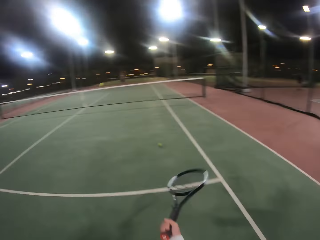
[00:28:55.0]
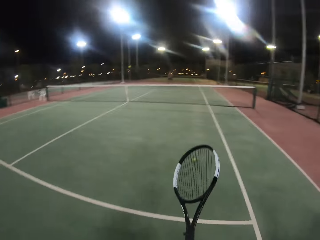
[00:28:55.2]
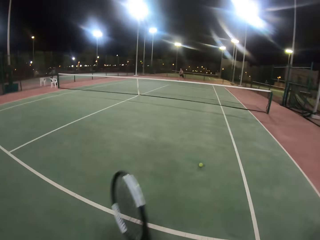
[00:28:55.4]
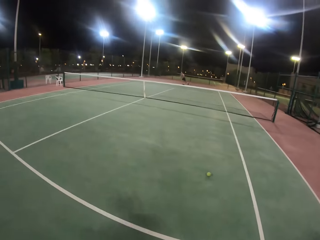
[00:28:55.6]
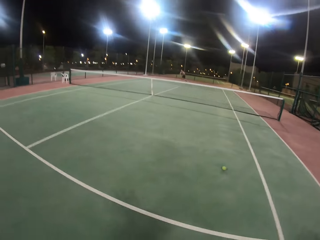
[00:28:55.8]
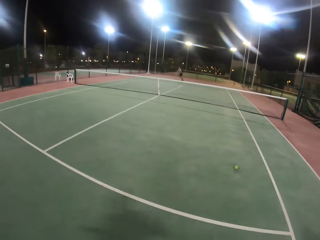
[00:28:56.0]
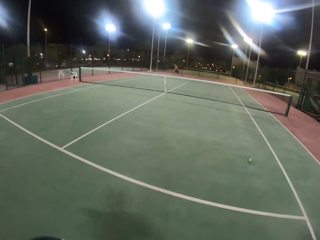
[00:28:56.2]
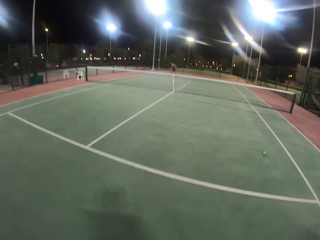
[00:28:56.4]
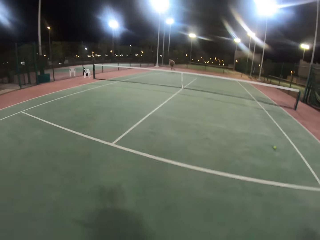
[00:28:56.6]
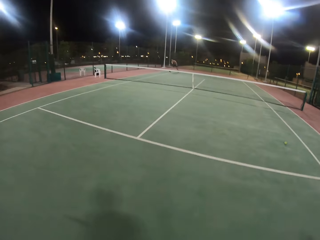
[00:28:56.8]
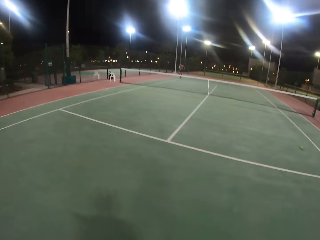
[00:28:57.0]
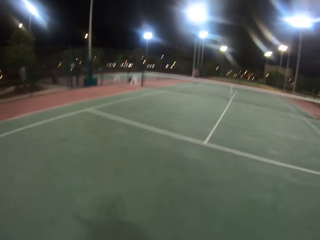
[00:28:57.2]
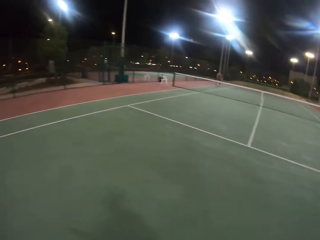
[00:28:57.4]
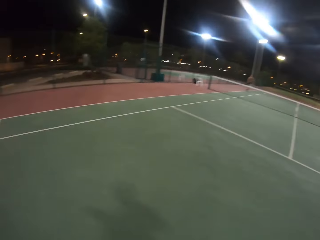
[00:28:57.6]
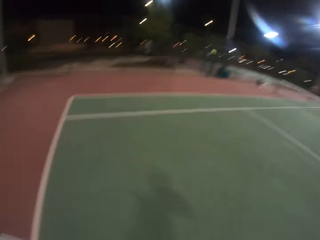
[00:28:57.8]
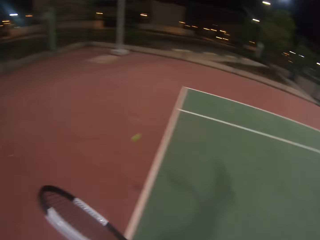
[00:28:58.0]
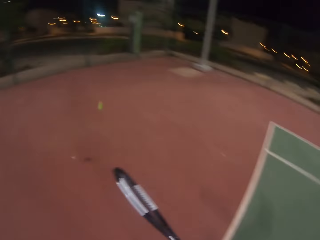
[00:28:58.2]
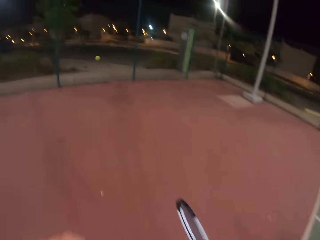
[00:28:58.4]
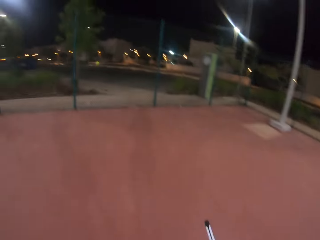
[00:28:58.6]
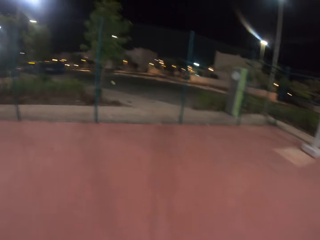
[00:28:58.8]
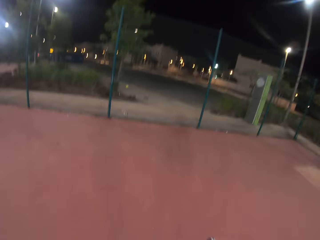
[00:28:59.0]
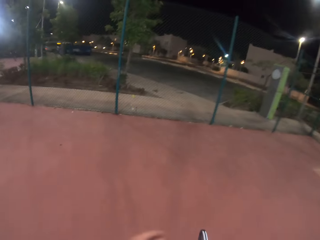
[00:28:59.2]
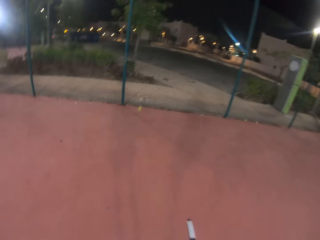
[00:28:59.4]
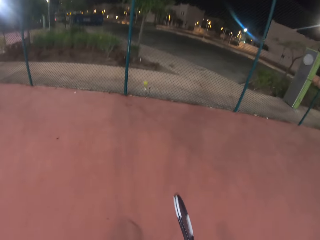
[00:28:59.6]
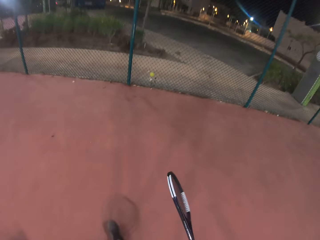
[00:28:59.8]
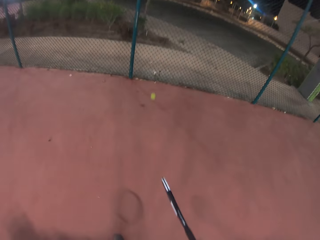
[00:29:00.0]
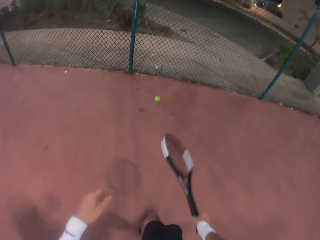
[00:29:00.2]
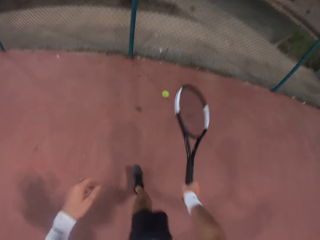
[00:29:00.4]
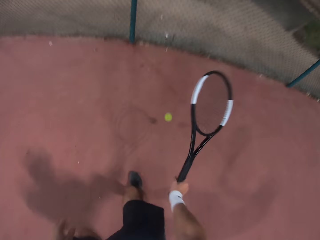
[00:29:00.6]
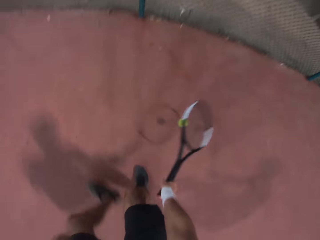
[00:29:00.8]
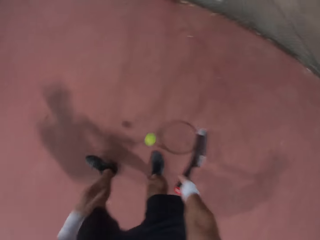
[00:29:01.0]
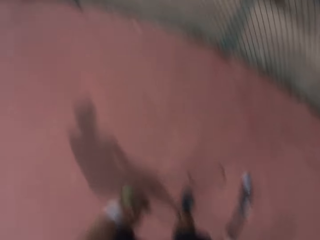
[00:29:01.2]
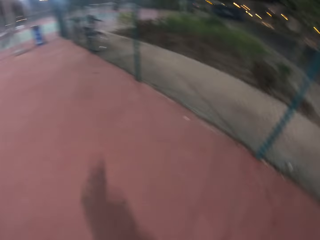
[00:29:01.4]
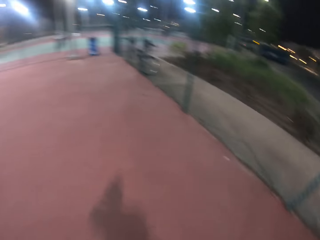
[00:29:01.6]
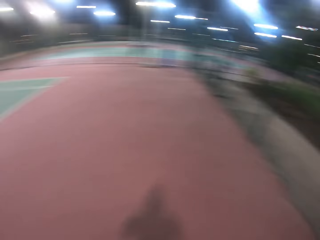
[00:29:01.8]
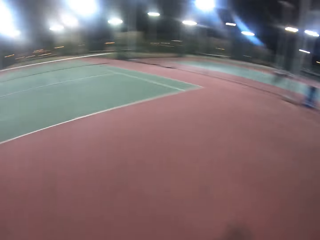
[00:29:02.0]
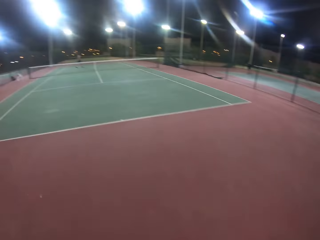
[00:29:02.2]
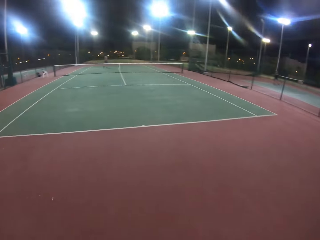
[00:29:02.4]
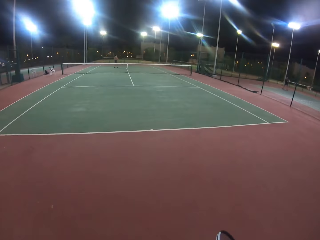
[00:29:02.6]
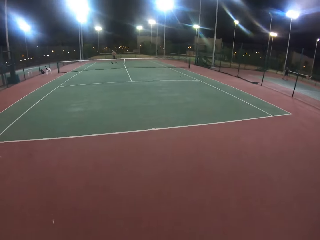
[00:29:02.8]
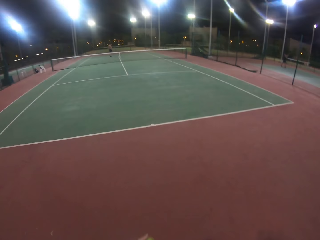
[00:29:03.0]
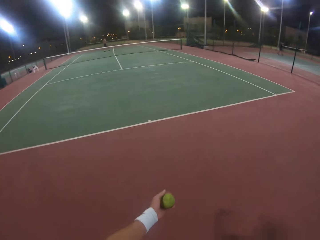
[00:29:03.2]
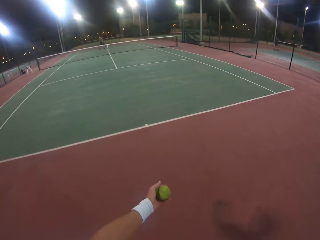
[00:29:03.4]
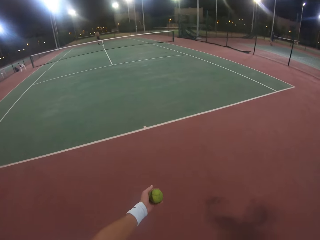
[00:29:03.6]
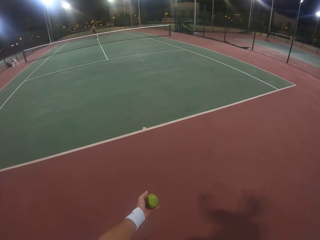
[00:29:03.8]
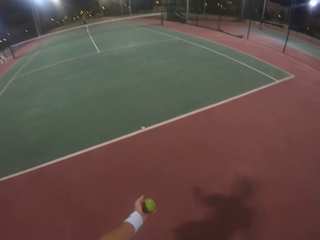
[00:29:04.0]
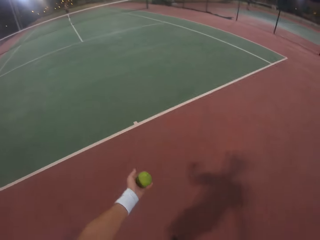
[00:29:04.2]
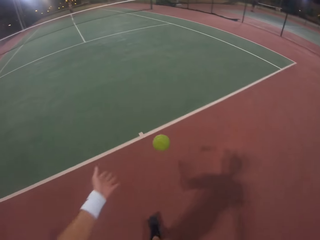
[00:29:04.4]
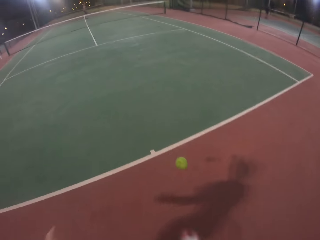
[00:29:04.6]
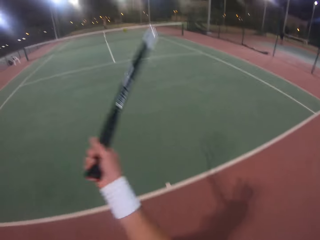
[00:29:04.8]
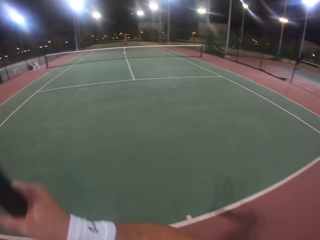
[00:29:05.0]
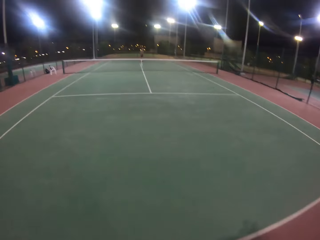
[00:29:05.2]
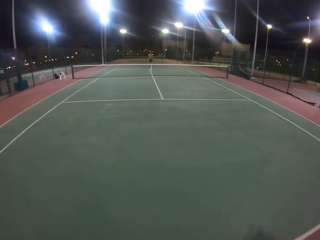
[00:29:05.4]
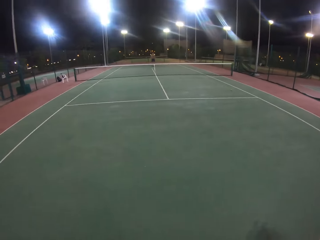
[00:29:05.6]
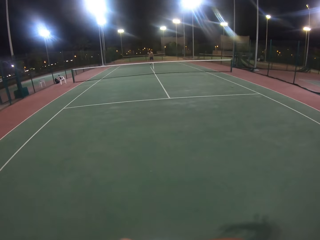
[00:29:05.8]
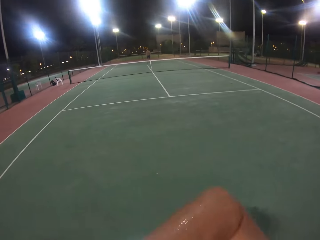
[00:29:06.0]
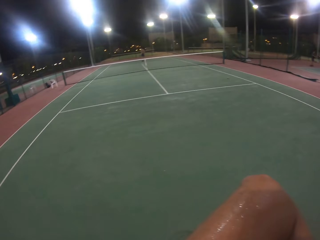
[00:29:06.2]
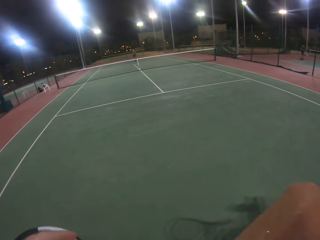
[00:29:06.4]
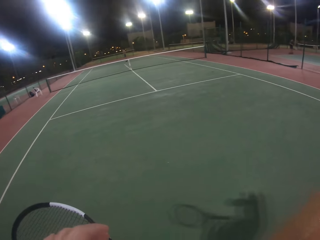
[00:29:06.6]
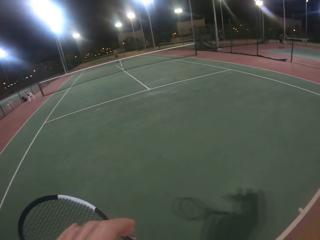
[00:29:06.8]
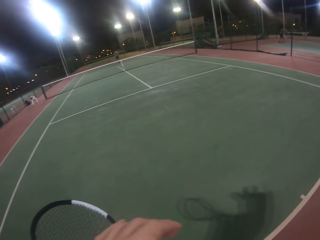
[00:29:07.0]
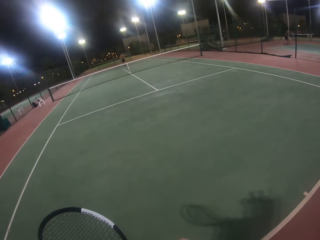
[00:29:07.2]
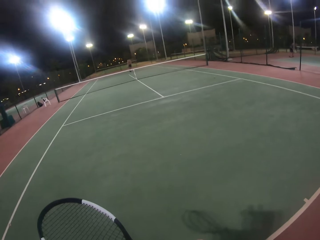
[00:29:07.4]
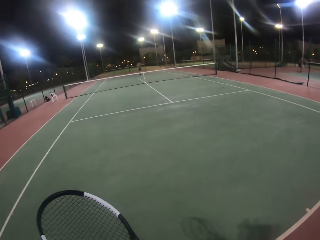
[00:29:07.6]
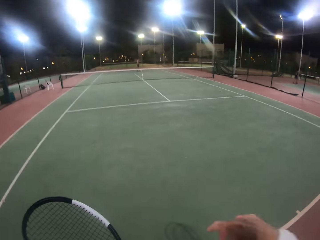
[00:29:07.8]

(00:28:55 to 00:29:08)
The camera wearer hits the ball with the racket. The man hits the ball with the racket. The camera wearer walks in the badminton court. They hit the ball with the racket, catch the ball, and pick the ball with the left hand. They walk in the field and look around the badminton court. They hit the ball with the racket, look around, and wipe the face with the hand.

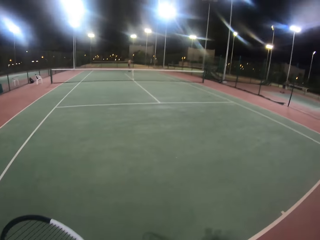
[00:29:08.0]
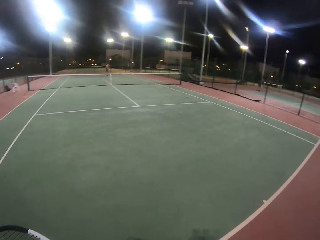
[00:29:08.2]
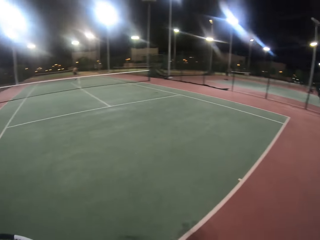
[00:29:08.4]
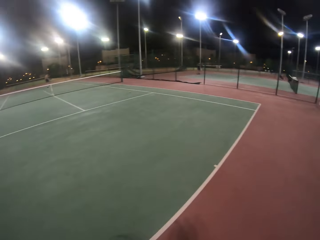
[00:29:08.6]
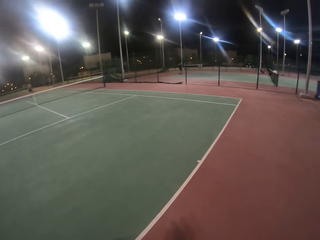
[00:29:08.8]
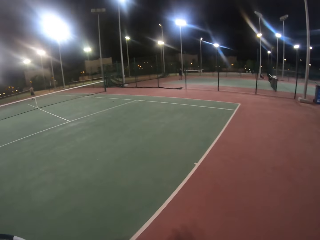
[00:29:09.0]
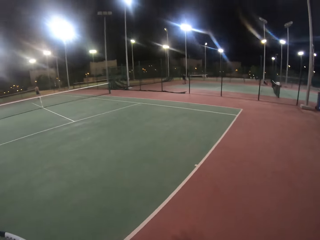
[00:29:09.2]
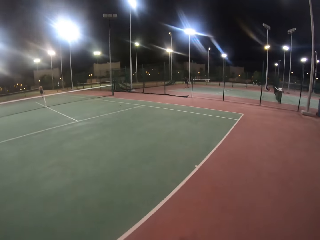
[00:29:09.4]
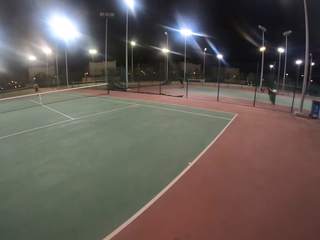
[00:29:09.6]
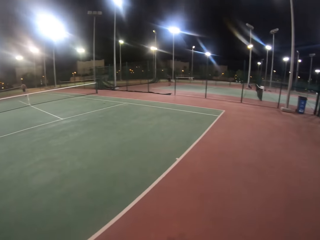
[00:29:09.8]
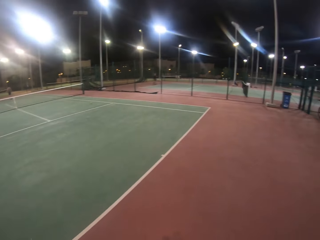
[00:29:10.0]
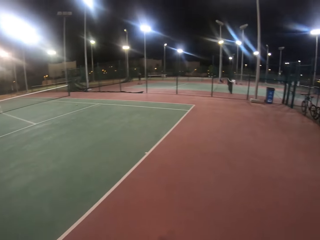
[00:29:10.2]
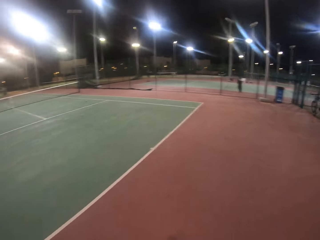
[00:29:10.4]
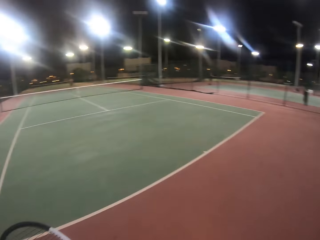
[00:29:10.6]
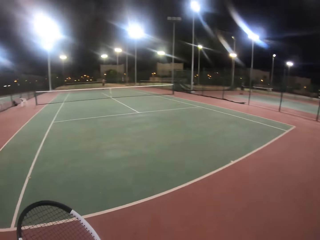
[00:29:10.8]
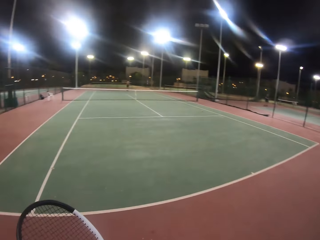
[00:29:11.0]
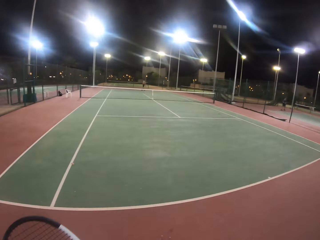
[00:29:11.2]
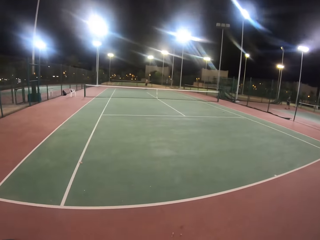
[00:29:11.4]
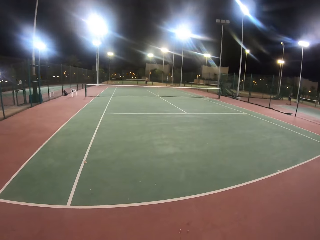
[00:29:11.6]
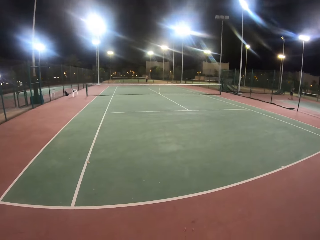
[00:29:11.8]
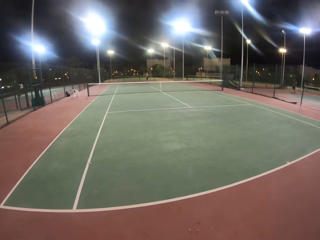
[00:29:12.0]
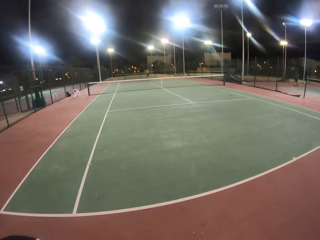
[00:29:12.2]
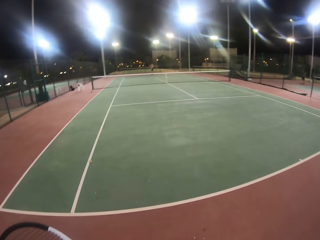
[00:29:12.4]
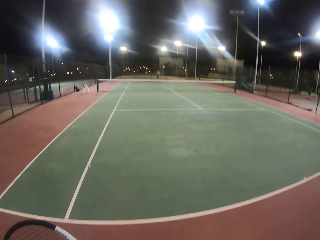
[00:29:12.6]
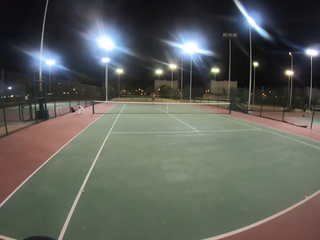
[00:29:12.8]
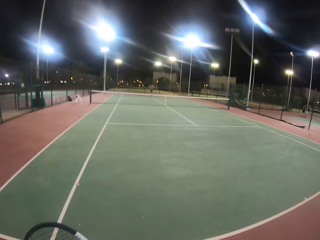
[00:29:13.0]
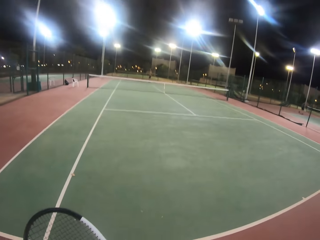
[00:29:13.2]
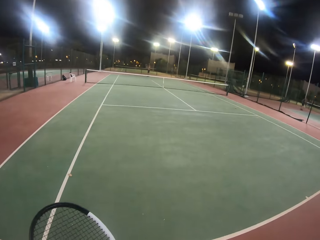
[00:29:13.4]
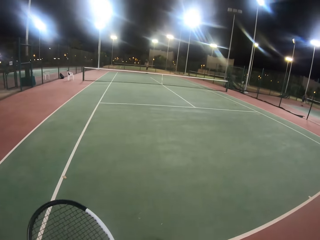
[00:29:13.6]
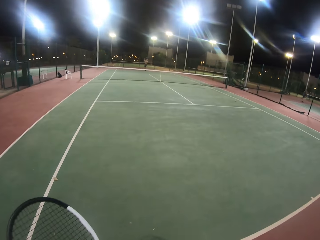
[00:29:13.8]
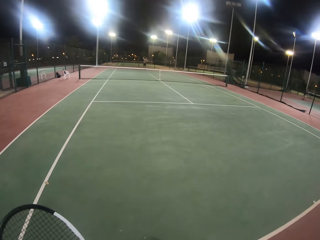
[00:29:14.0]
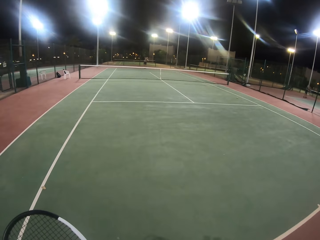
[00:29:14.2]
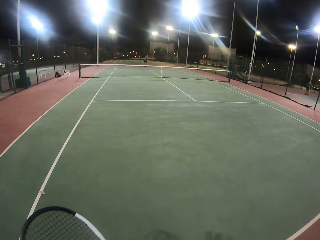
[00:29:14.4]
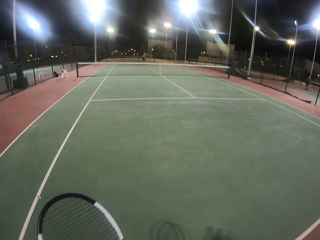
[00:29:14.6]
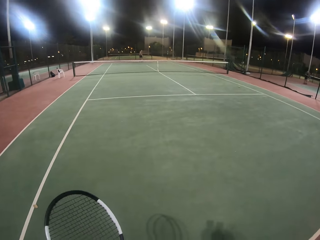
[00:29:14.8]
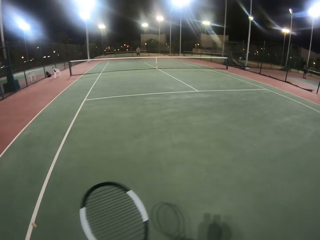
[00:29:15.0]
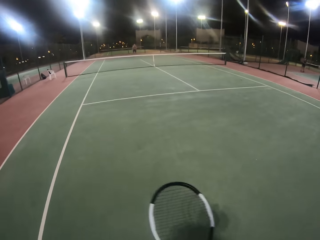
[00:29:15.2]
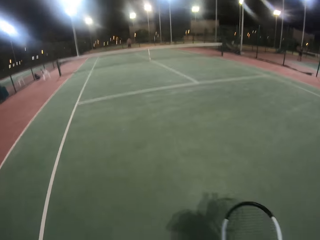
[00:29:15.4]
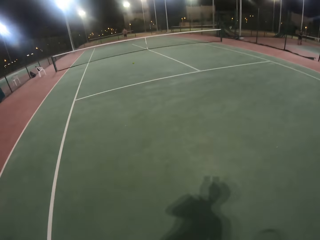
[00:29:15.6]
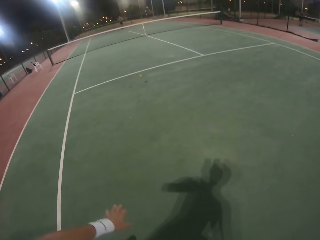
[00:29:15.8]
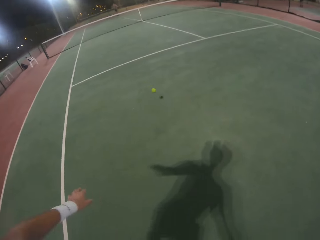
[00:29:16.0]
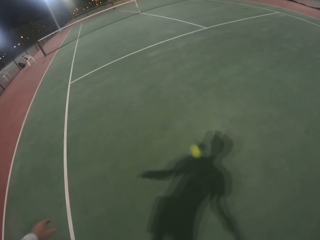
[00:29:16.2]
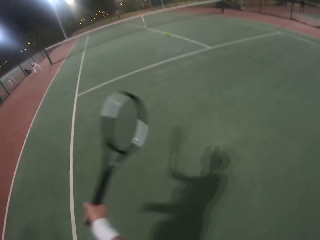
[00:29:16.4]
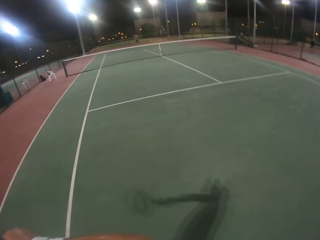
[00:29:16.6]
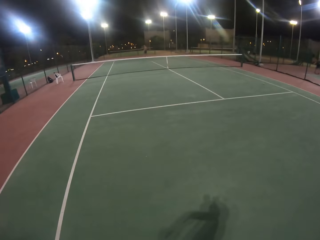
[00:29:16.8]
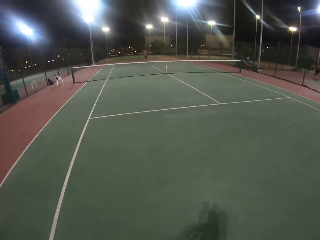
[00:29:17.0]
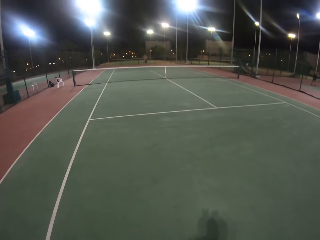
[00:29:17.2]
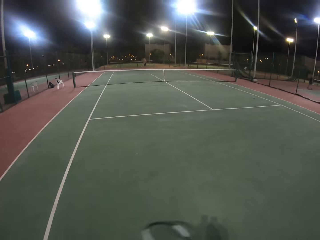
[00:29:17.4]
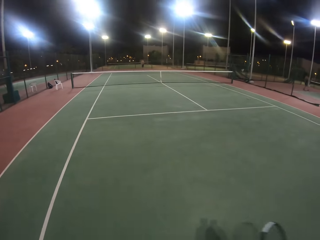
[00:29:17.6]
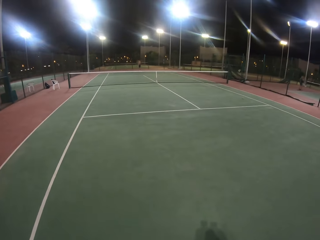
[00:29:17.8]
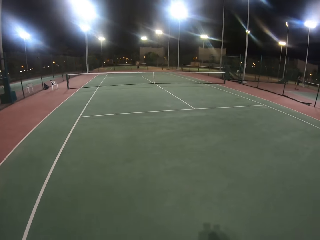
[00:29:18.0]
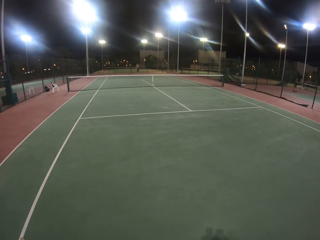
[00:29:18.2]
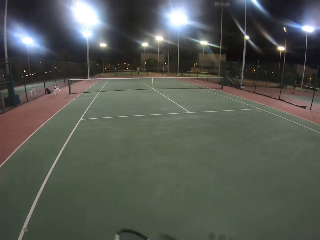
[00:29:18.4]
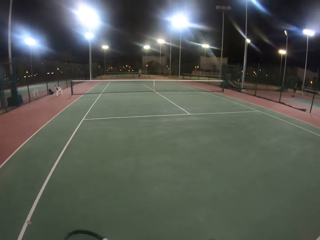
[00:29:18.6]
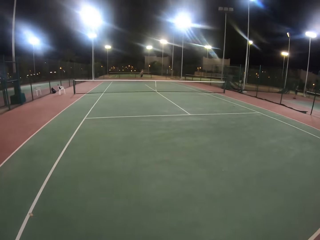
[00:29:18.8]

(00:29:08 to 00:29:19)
The camera wearer looks around the badminton court. The man hits the ball with the racket. The camera wearer hits the ball with the racket.
